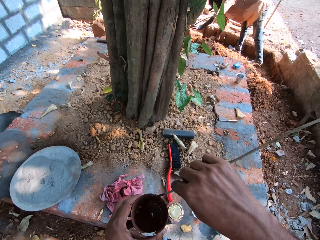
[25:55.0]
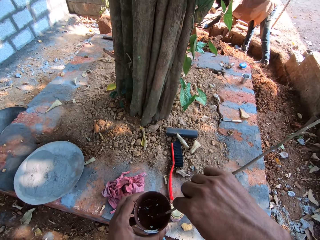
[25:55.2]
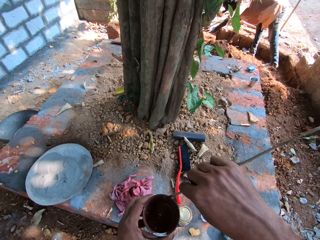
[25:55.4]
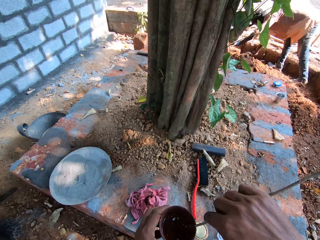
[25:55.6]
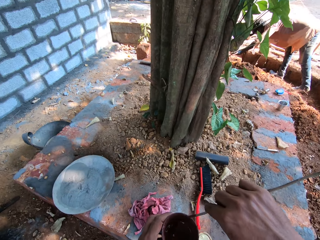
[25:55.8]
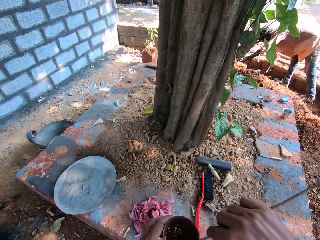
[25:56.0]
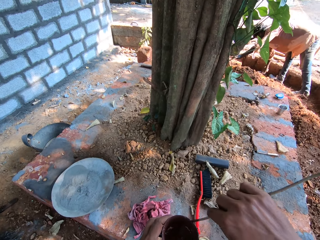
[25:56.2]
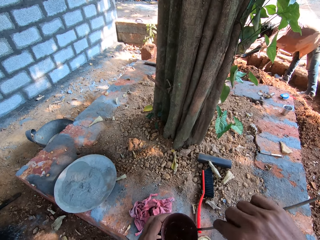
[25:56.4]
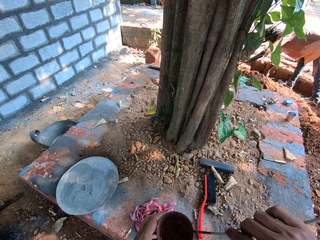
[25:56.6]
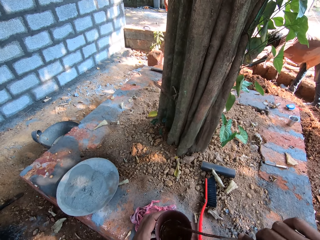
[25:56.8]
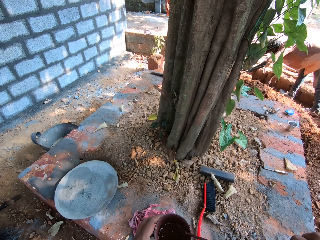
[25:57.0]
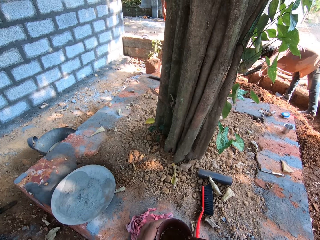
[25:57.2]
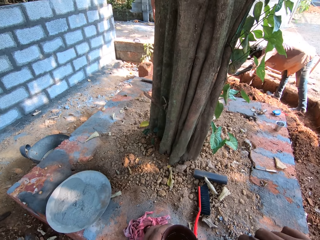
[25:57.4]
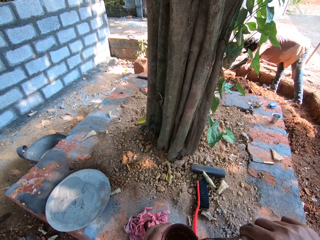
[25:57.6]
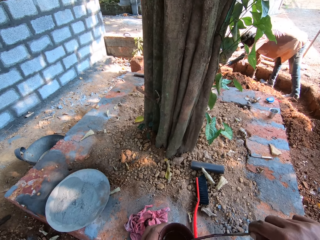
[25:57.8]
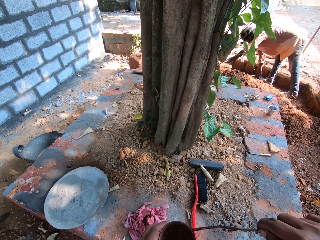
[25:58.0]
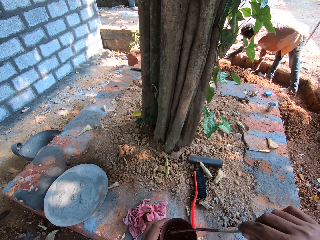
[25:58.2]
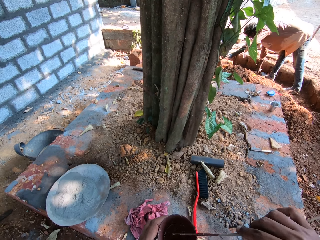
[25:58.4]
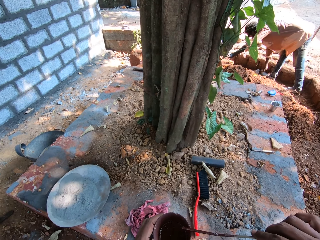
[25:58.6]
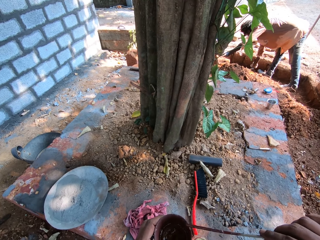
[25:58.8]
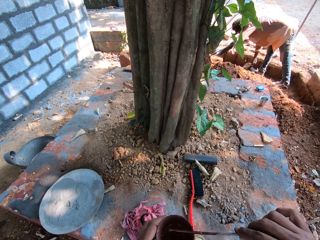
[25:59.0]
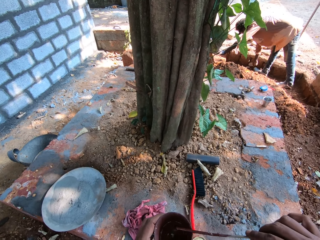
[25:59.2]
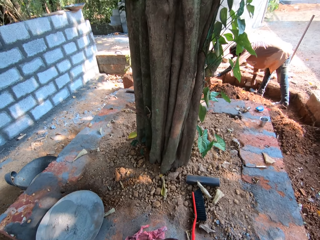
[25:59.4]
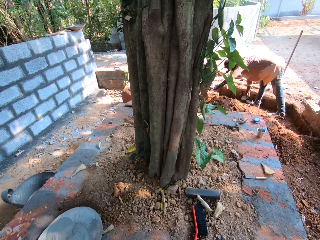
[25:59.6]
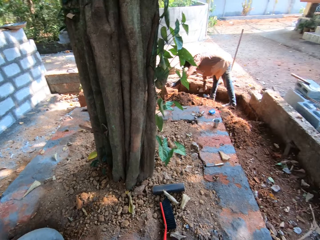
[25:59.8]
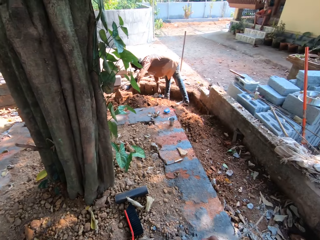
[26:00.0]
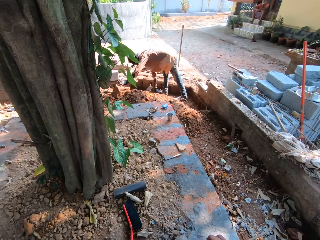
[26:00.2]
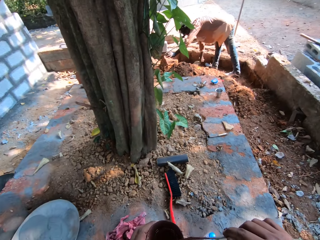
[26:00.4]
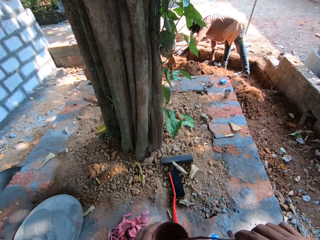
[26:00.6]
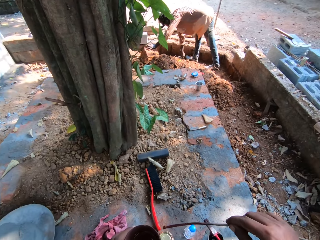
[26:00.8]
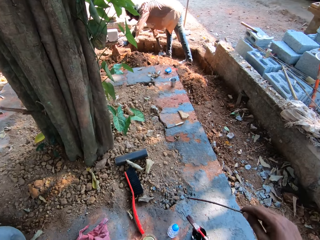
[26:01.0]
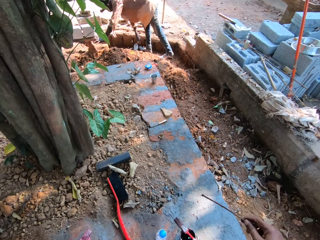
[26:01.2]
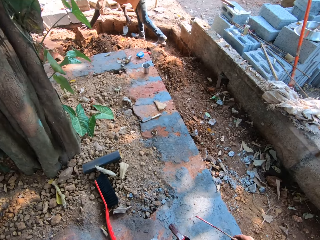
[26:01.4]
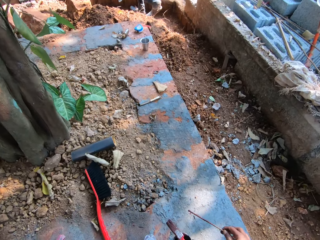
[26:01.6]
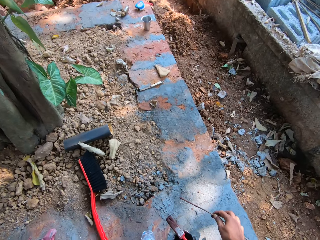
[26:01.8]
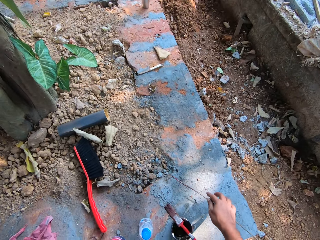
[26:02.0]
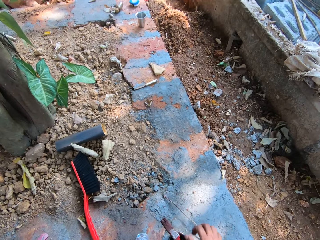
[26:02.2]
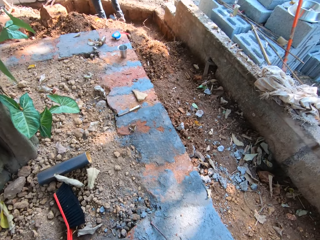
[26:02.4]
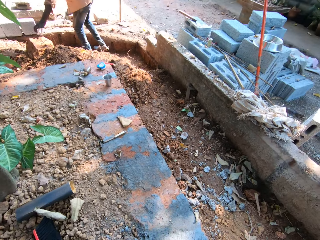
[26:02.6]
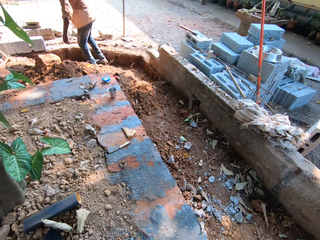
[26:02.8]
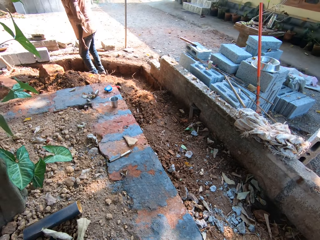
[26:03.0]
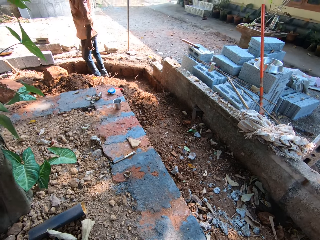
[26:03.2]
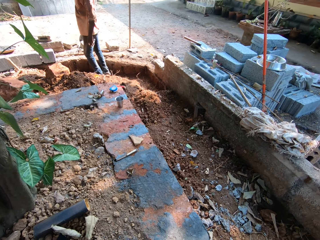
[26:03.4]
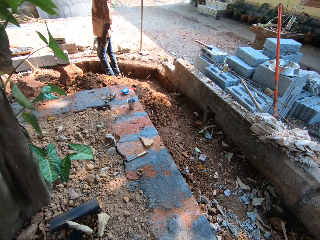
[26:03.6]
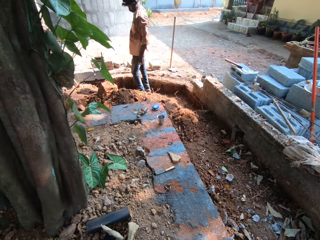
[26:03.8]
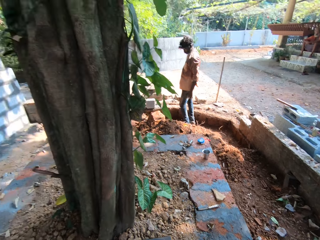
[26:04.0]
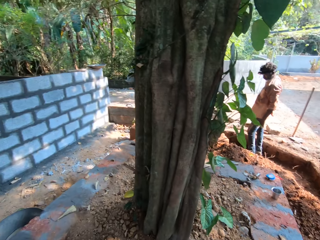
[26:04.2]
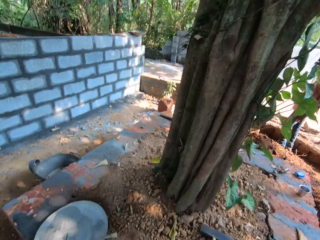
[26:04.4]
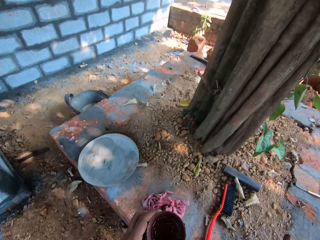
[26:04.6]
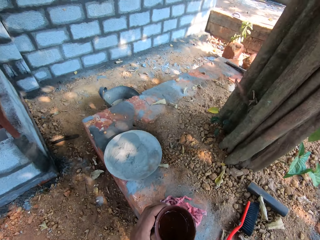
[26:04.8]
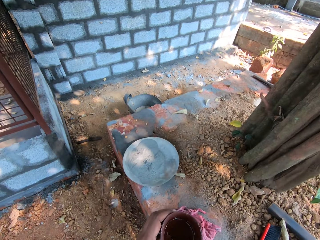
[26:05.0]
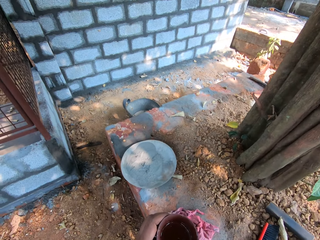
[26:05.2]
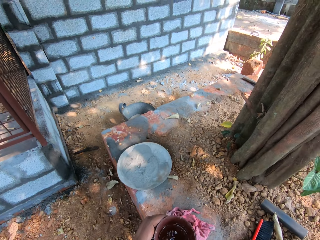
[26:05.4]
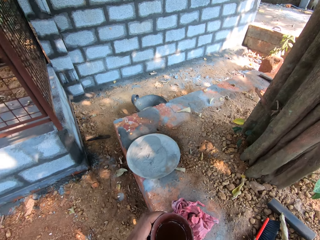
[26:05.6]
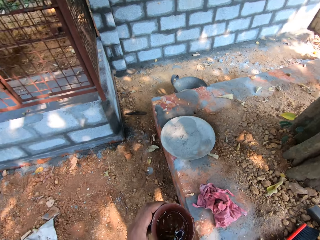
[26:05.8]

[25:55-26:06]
The camera wearer scrapes the twig in his right hand on the edge of the cup of paint in his left hand. He places the twig in his right hand on the floor. He picks the paintbrush from the cup on the floor with his right hand. He looks around.

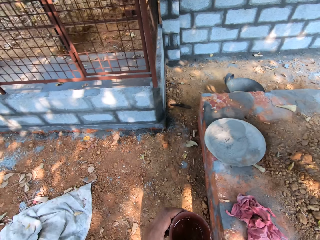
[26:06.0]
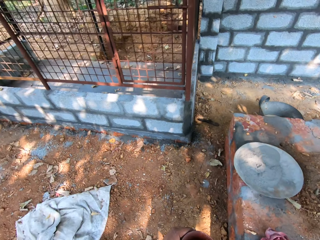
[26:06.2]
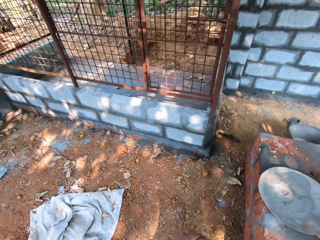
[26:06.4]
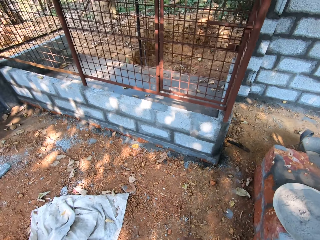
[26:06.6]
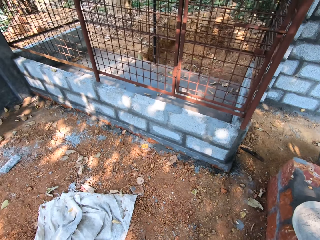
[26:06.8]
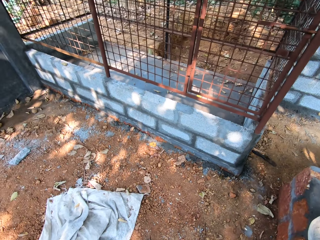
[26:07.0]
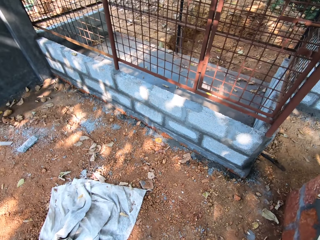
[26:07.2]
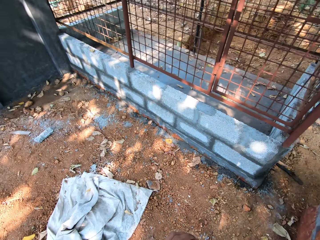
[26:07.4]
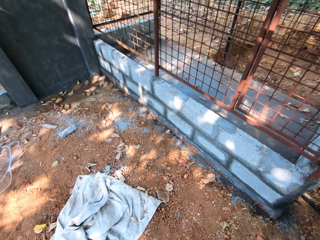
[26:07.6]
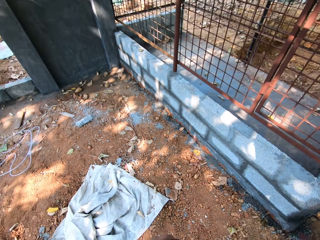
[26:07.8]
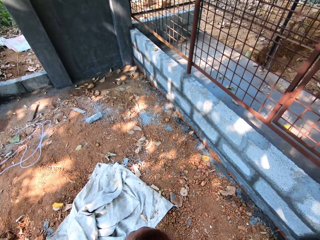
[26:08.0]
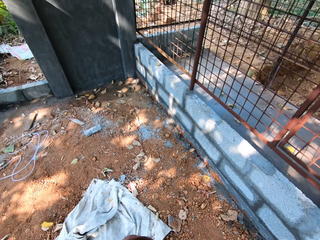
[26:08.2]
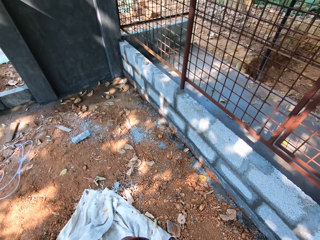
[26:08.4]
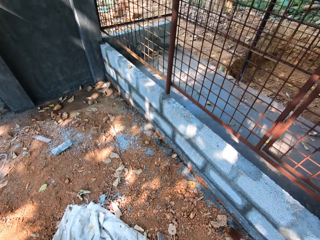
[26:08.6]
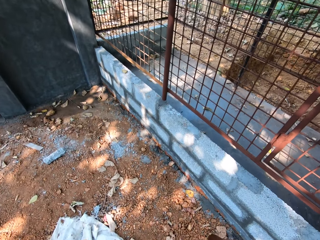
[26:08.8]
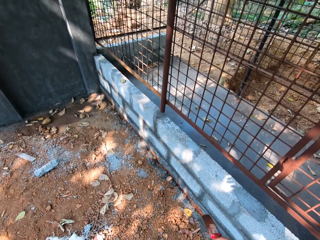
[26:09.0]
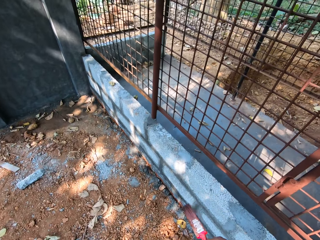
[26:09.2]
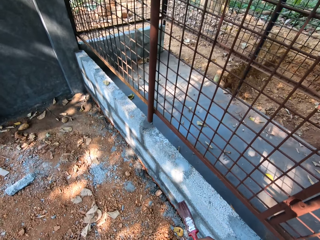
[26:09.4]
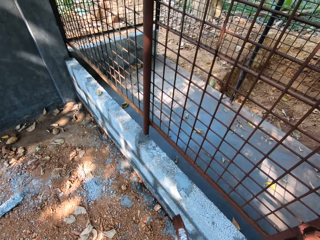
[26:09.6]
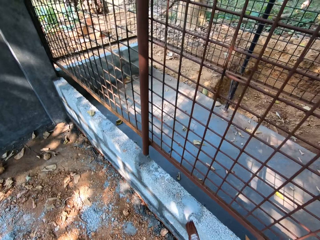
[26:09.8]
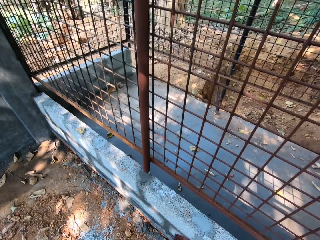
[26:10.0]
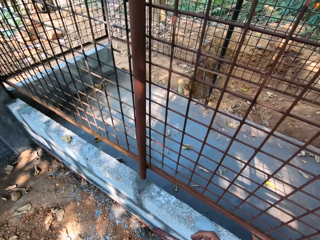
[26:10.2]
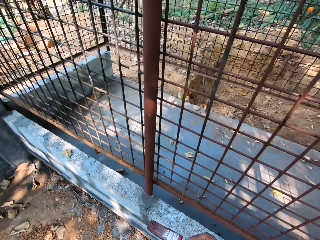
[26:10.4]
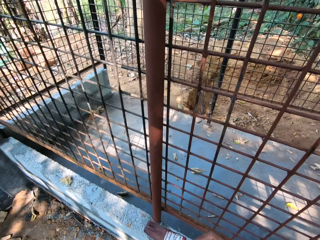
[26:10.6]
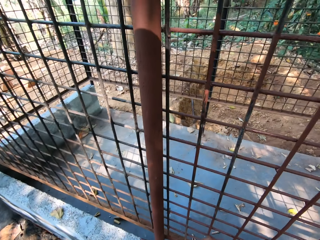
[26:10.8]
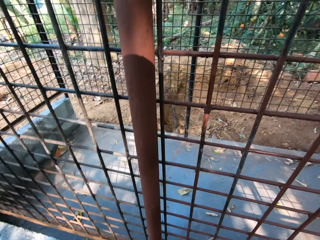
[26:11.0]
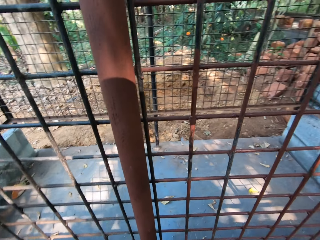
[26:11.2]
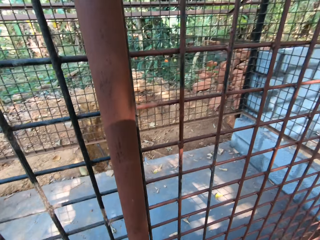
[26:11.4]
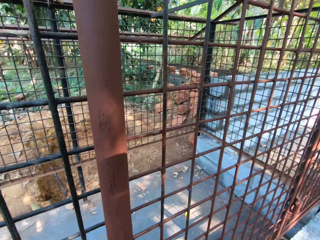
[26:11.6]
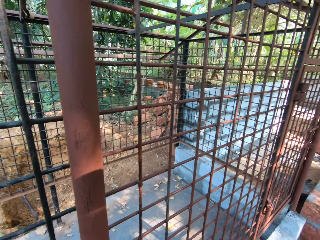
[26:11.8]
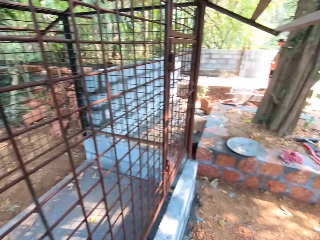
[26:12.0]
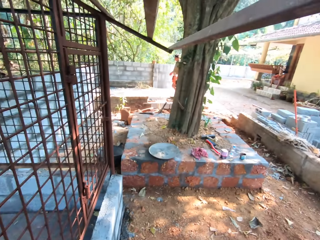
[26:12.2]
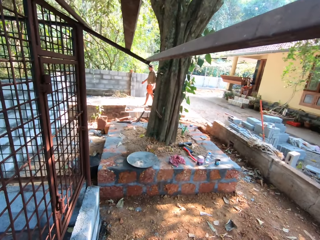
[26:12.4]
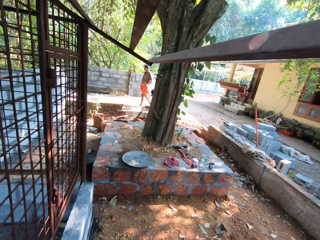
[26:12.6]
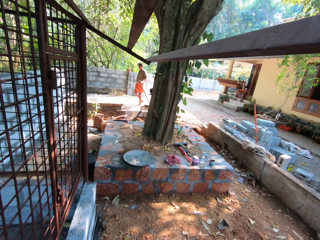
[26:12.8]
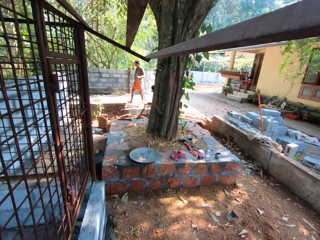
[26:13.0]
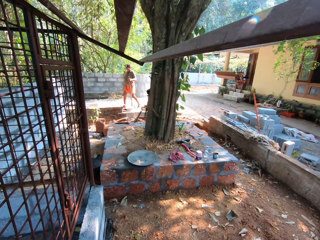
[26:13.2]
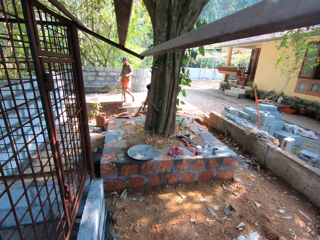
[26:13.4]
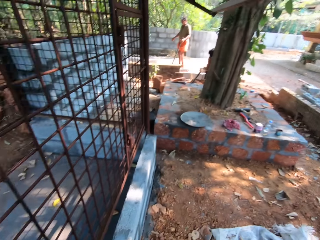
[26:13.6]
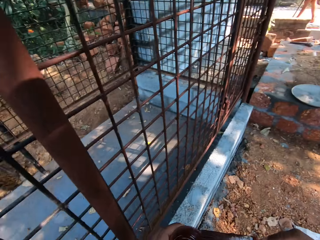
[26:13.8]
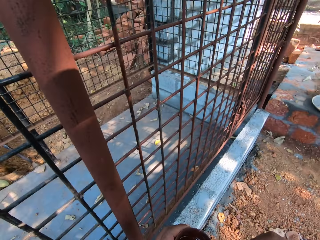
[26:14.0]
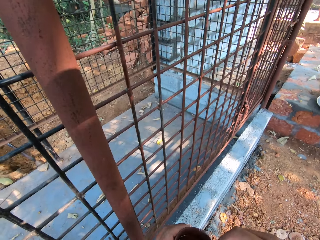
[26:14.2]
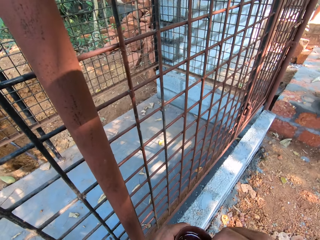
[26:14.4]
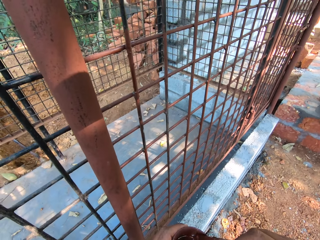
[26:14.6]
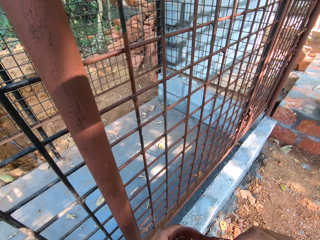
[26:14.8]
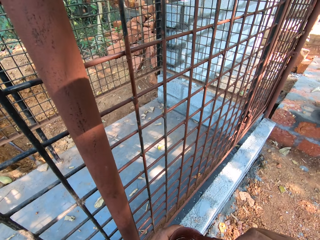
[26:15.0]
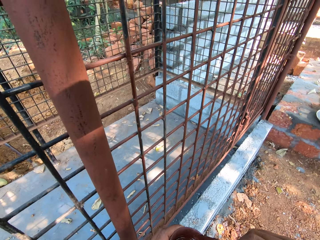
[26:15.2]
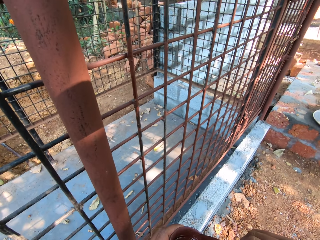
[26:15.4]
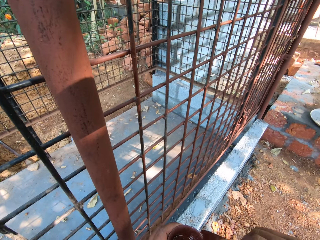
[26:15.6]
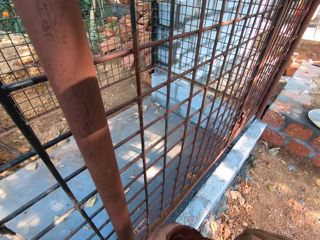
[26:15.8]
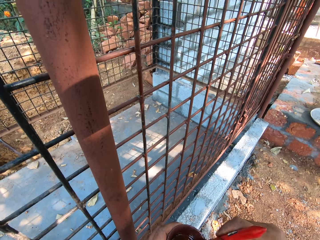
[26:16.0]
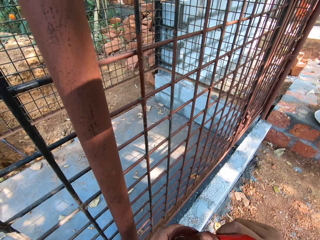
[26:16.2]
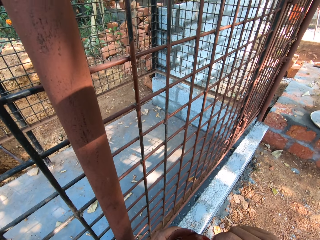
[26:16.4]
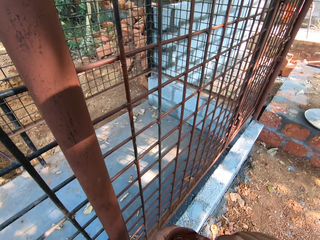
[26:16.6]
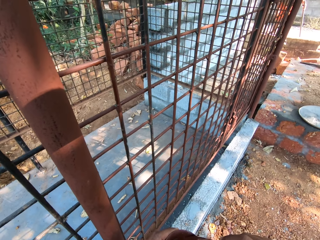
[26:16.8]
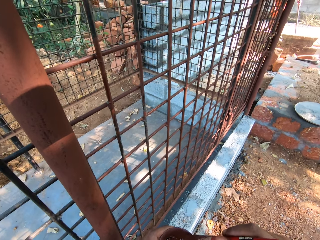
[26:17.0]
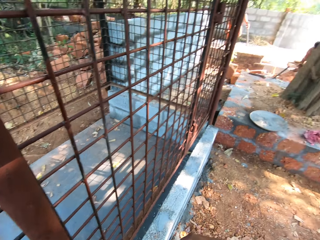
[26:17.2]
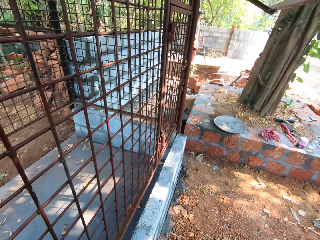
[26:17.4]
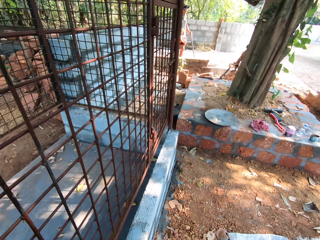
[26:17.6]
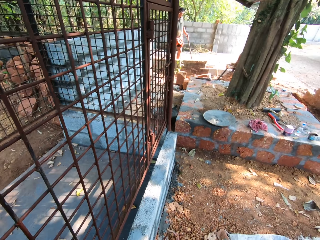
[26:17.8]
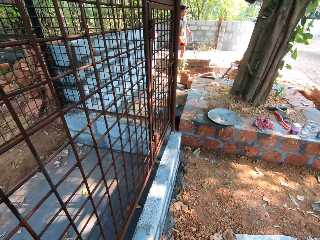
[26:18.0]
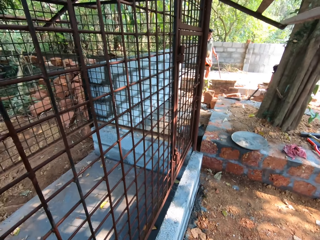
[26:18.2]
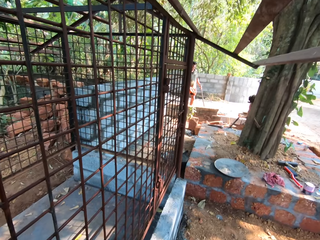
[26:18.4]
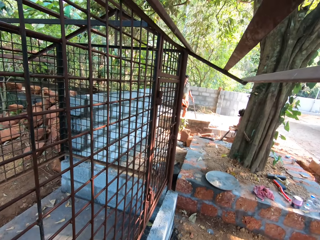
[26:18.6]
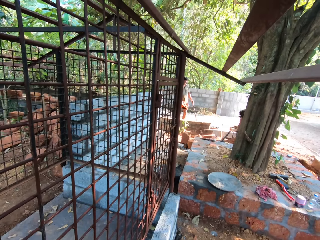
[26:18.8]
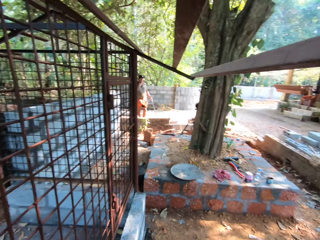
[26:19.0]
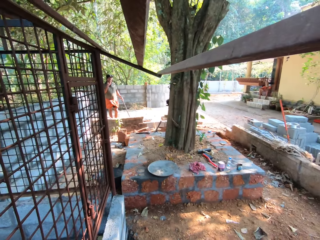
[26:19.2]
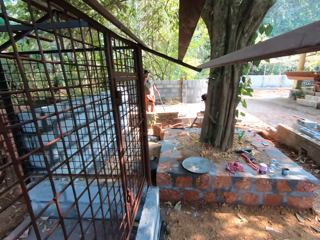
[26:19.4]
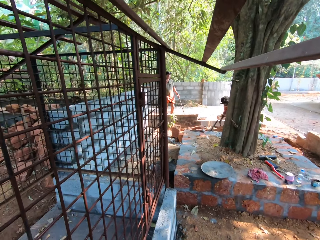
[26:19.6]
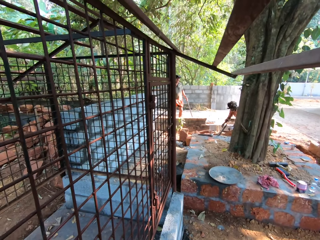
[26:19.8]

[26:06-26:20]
The camera wearer takes the tin. He walks around. He dips the paintbrush in his right hand in the cup of paint in his left hand. He takes the paint.
